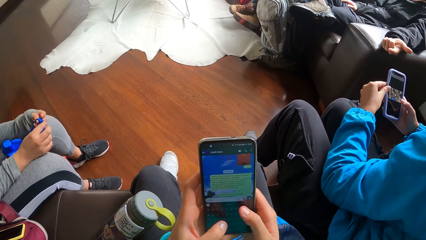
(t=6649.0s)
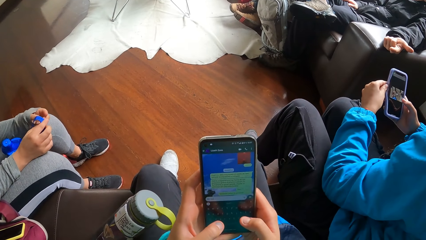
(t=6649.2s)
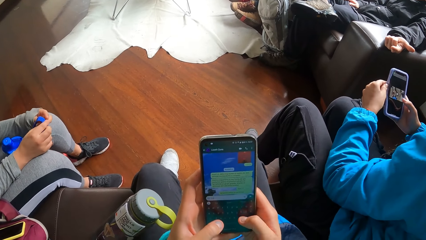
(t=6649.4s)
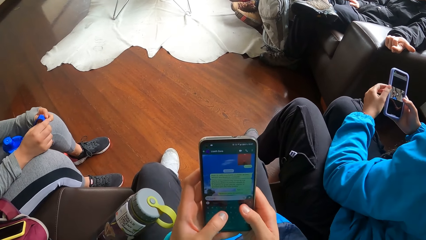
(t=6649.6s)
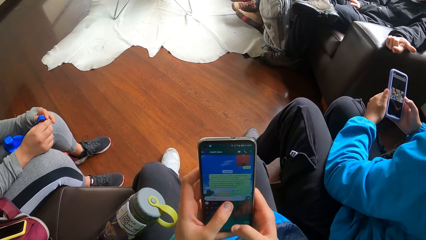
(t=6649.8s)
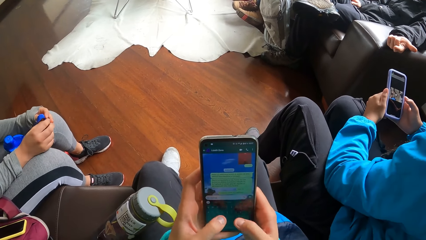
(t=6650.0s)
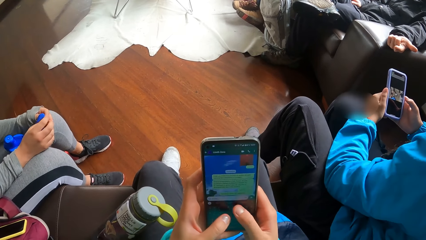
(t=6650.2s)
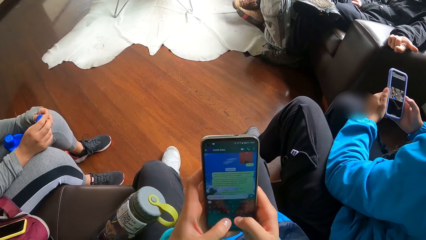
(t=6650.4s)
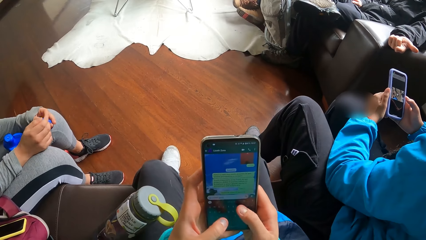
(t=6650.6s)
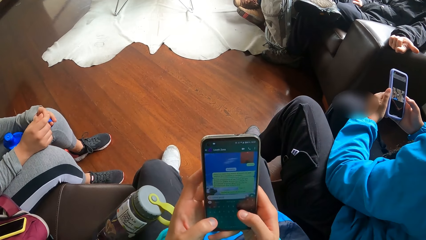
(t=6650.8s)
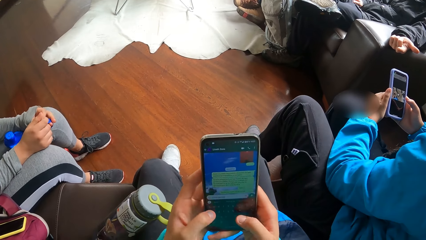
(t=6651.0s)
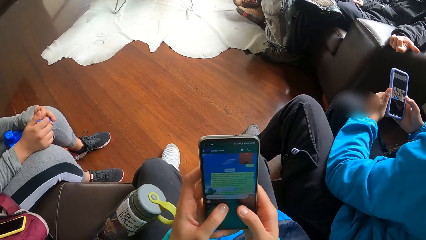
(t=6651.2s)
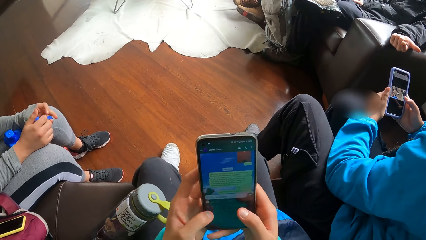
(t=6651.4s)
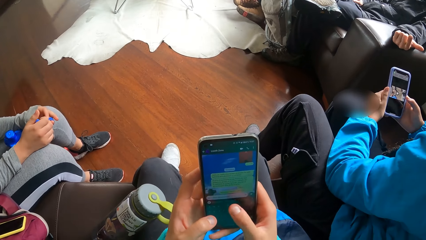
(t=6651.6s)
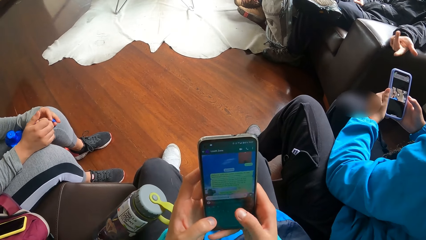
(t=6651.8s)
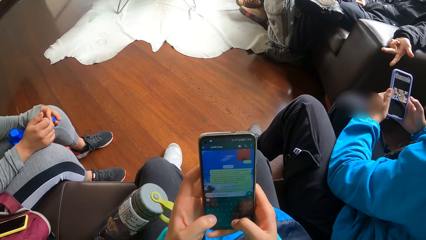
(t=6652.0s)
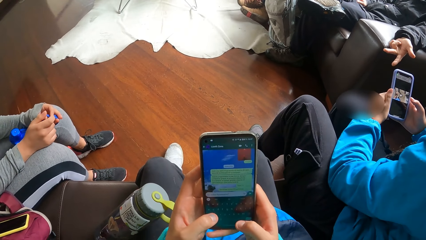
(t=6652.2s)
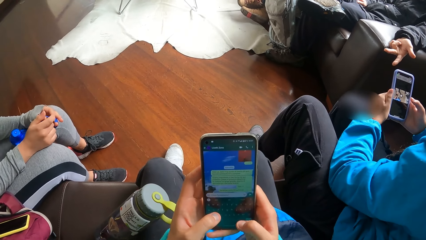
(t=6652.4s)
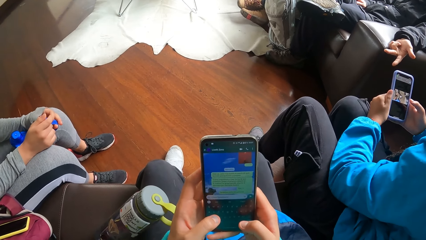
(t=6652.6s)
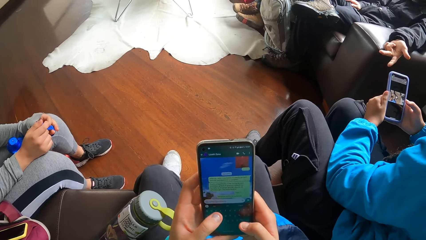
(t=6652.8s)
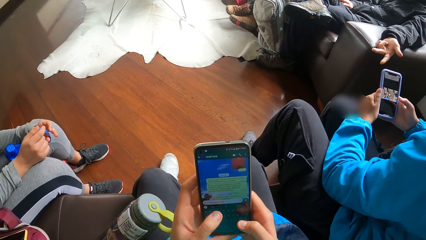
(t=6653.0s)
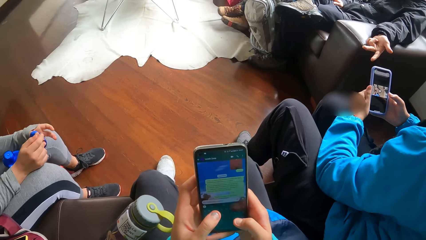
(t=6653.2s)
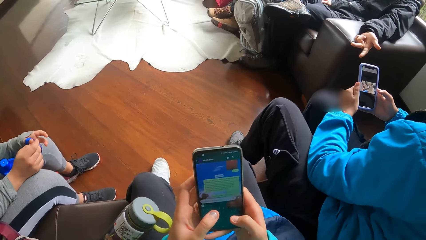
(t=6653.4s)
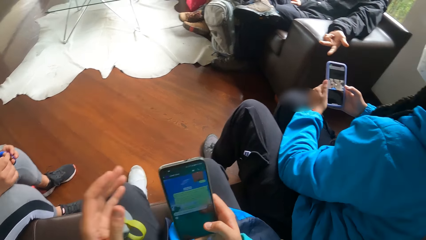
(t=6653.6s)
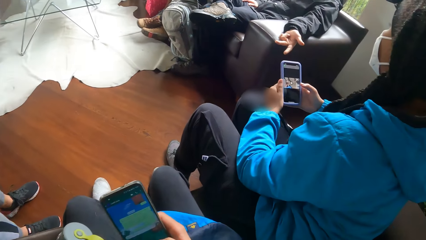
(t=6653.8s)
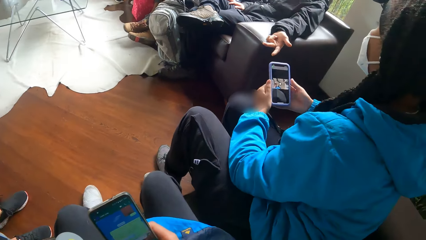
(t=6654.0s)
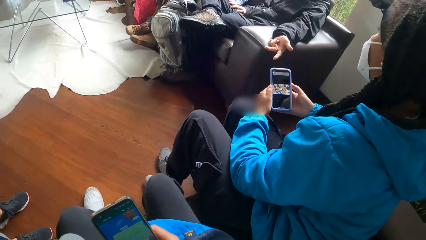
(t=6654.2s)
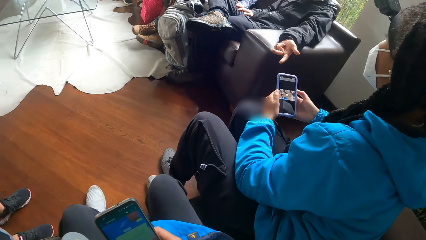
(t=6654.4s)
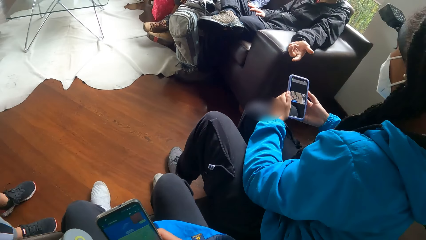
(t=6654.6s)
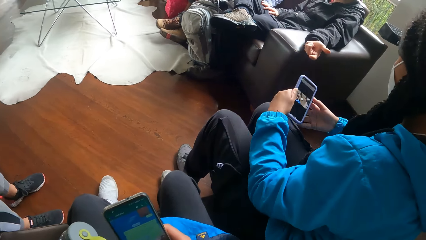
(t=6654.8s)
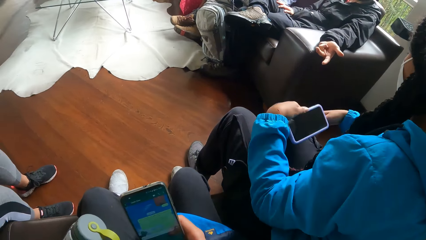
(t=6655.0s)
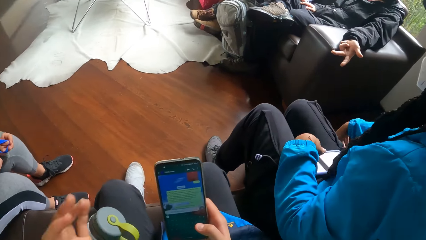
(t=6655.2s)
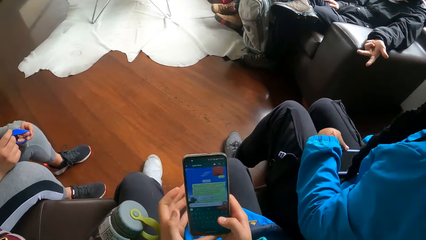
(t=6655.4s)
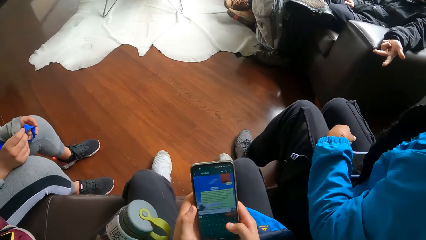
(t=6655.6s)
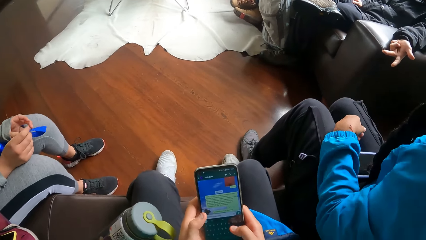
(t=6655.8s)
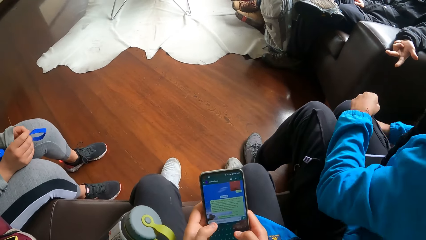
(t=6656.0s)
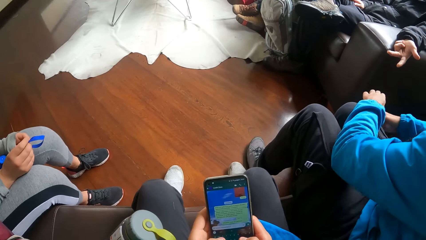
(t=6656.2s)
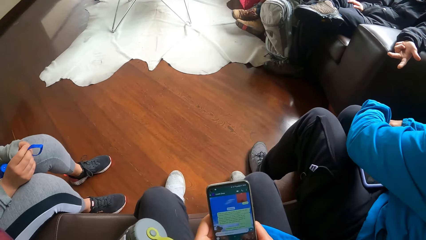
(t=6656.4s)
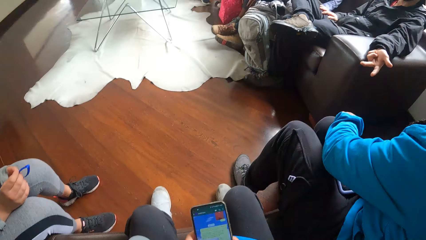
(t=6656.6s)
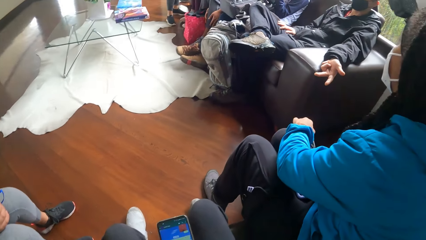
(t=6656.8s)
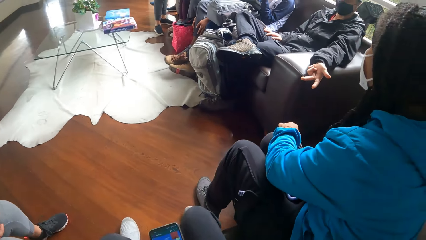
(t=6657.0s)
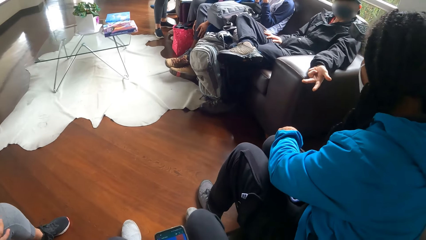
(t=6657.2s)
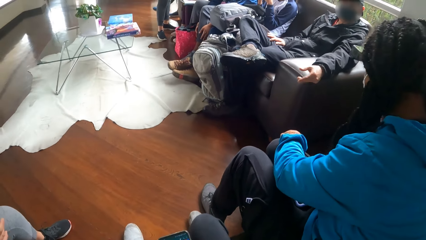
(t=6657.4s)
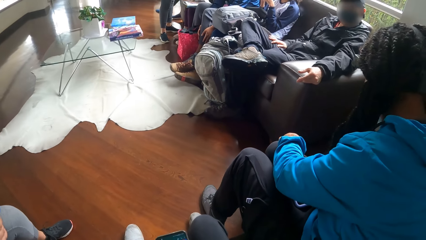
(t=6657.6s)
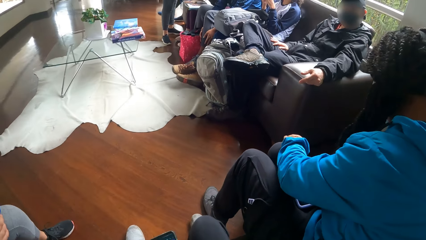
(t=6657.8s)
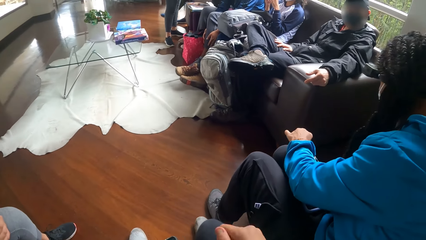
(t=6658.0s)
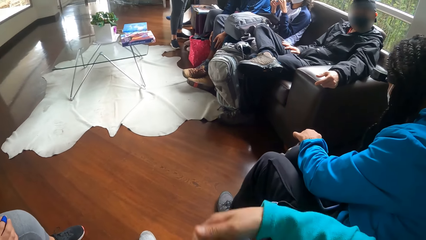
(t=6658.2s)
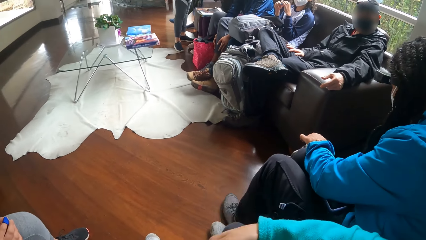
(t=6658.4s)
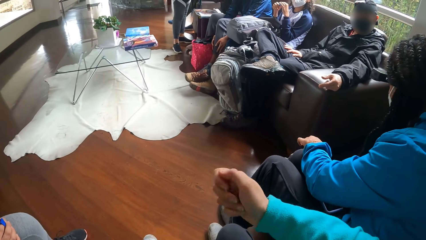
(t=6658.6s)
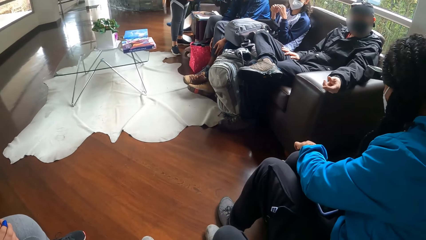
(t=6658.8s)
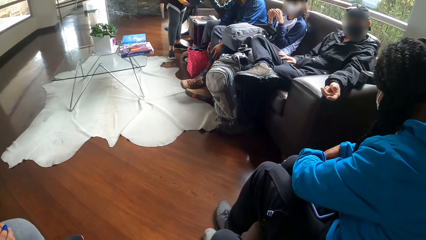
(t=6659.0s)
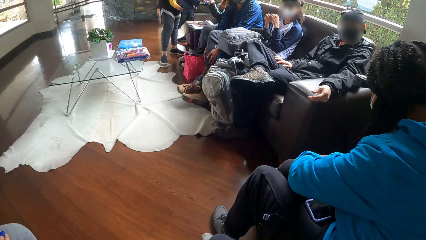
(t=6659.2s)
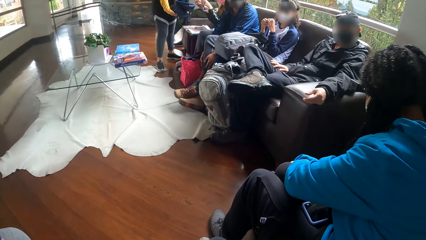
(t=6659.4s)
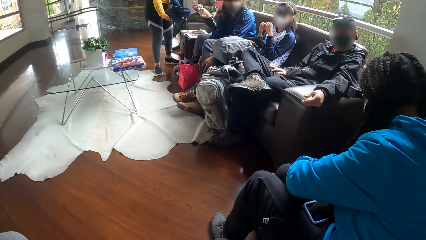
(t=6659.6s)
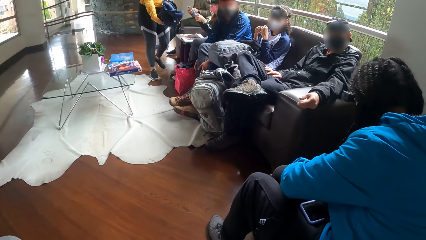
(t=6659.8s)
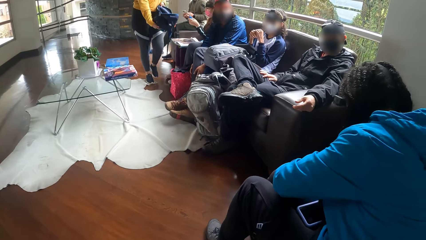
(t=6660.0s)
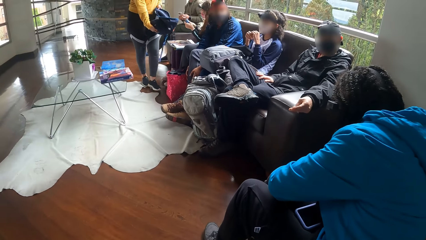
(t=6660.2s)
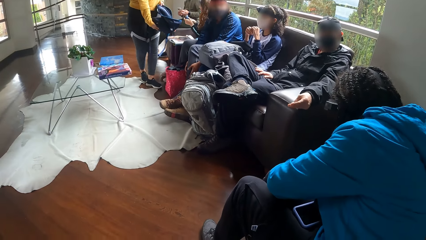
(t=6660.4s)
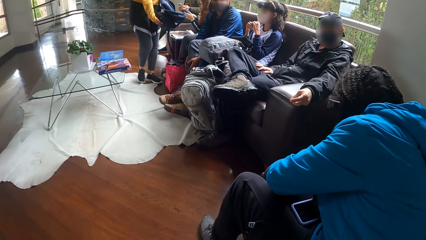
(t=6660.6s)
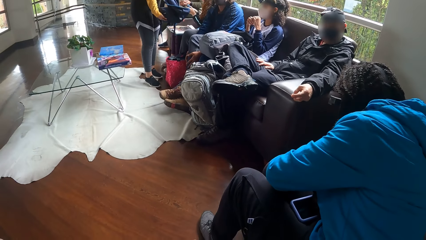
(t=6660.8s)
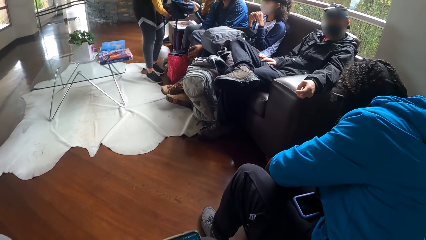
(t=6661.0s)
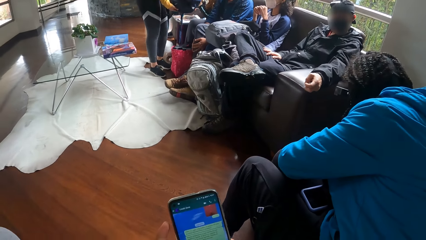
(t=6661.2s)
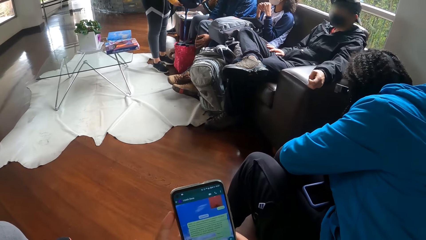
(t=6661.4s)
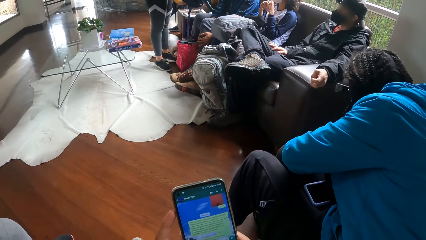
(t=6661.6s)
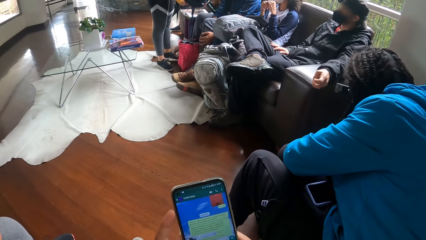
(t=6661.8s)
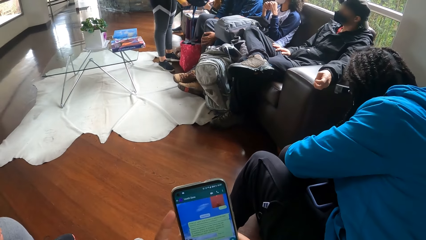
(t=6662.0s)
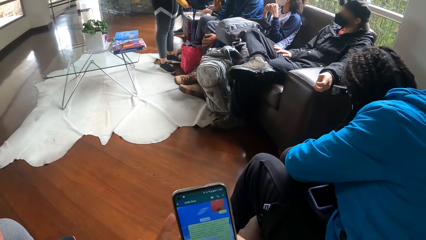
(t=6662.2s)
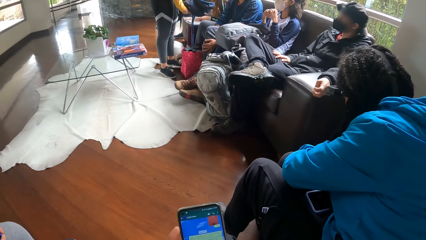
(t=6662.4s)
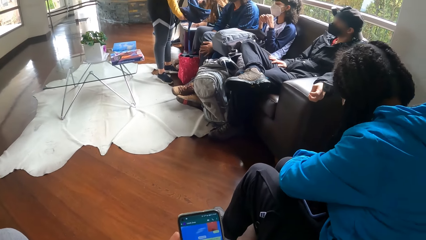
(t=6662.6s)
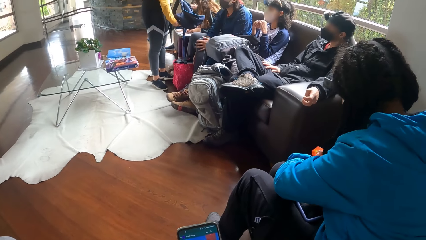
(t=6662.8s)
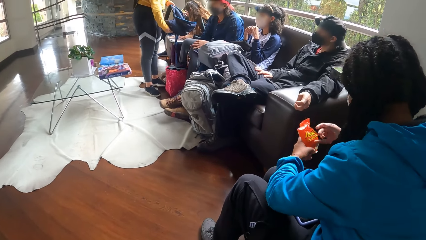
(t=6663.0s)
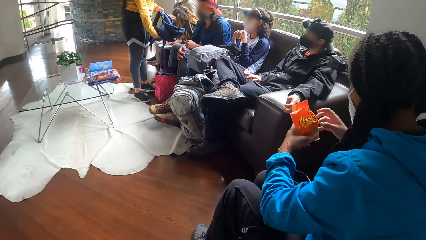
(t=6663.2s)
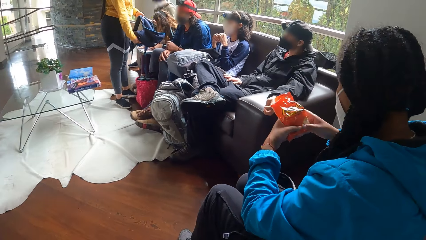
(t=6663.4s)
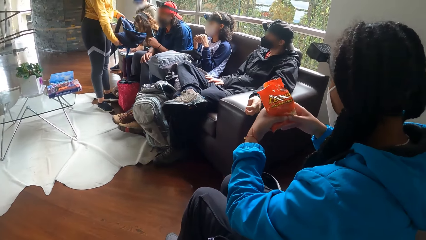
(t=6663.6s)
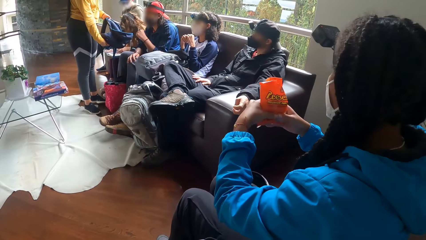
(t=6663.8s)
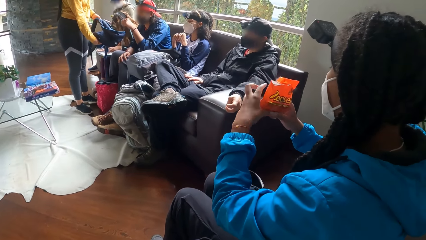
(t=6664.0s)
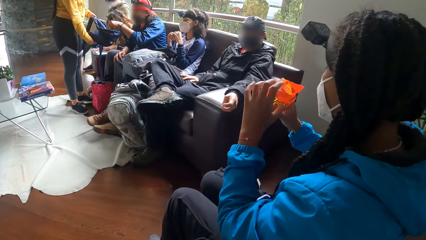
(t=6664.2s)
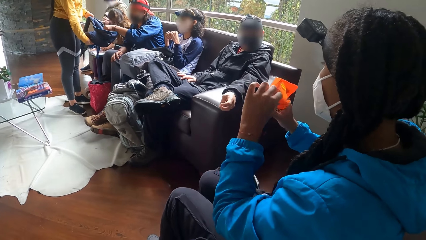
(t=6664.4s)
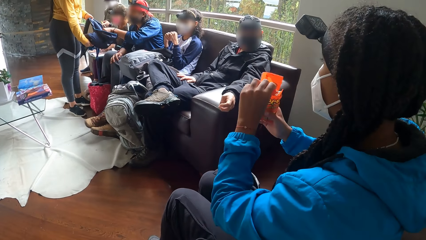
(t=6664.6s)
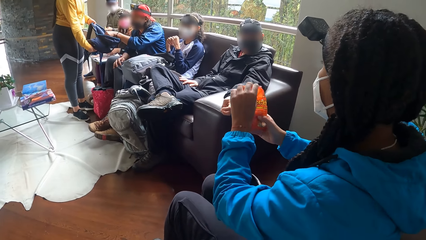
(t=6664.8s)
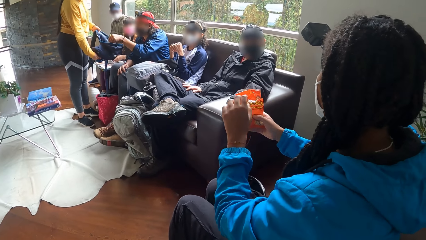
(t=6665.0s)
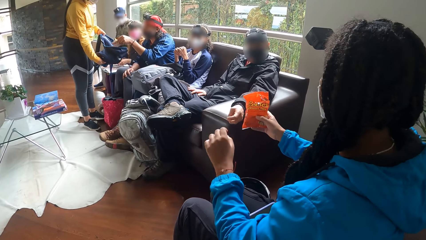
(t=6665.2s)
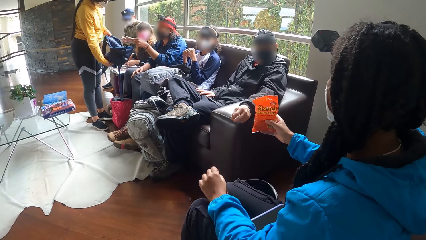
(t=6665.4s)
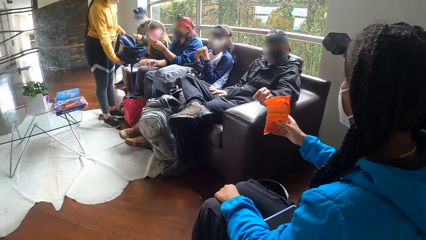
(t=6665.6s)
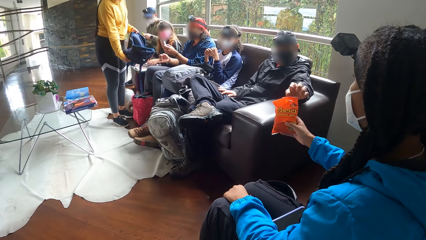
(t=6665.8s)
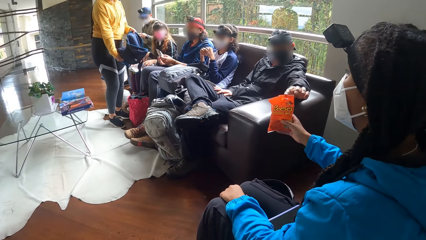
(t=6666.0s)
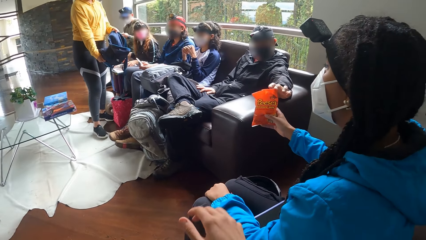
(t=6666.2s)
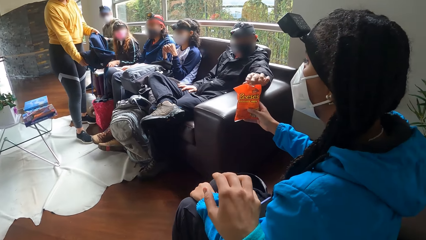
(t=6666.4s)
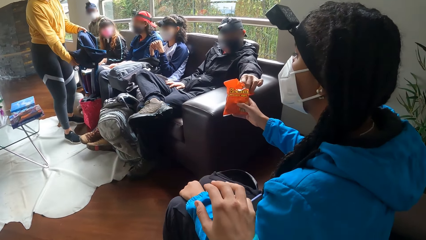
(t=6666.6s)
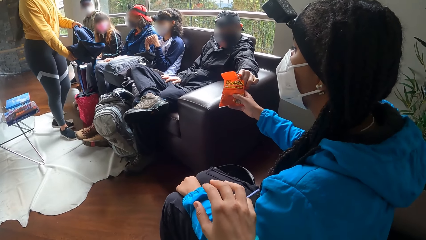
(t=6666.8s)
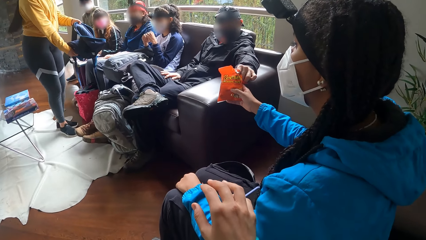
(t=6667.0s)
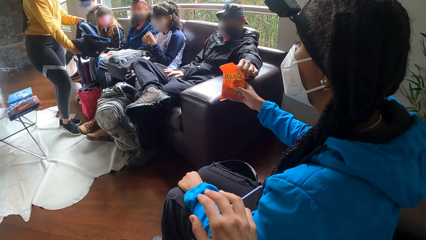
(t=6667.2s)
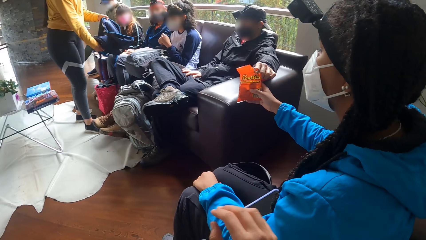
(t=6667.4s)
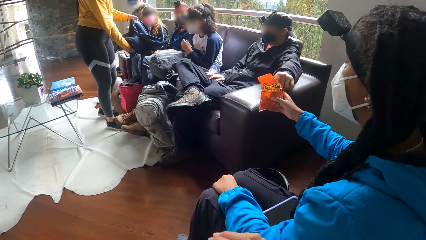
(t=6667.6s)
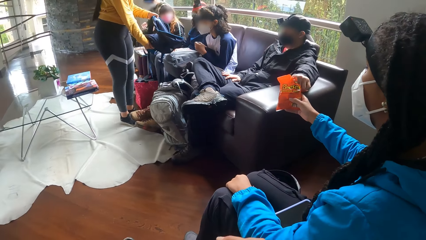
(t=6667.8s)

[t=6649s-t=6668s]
The woman drops the phone on her lap with her left hand. Another woman shows a third woman a blue backpack. The first woman carries a biscuit nylon from the floor. A person removes a snack from his bag. A fourth woman puts her left hand into the blue backpack. Another person passes the snack around. The fourth woman carries biscuit from the backpack with her left hand. The first woman passes biscuit to a man with her right hand. The second woman shows a fifth woman the blue backpack. A third person picks the snack from the first person.
